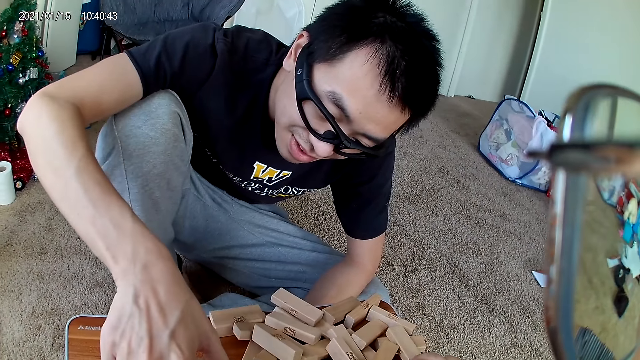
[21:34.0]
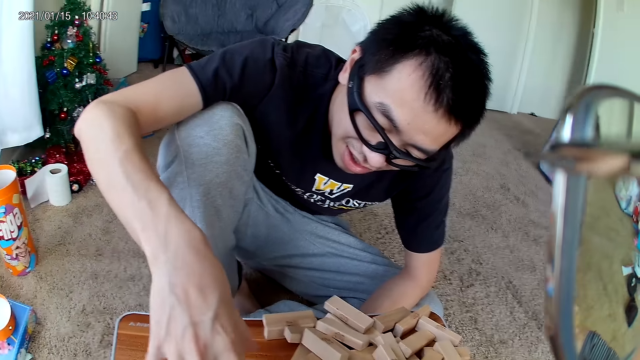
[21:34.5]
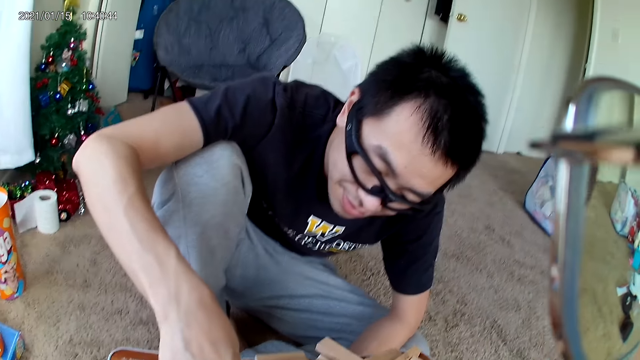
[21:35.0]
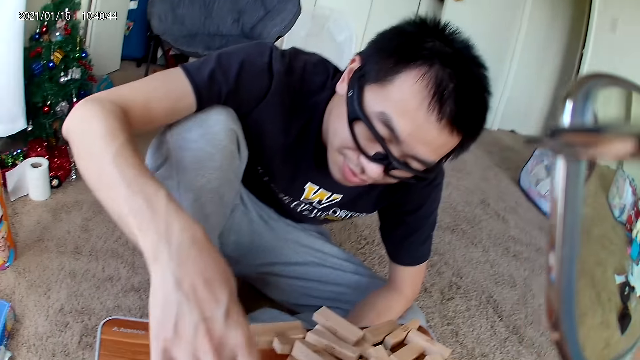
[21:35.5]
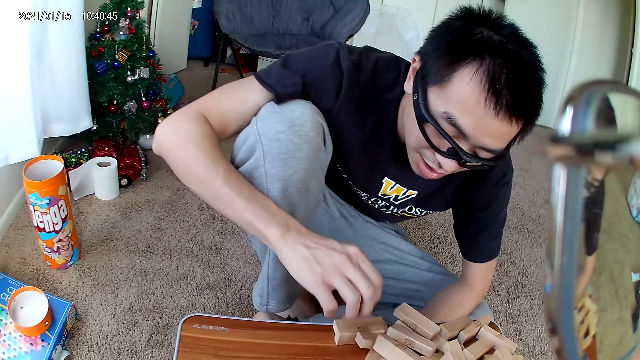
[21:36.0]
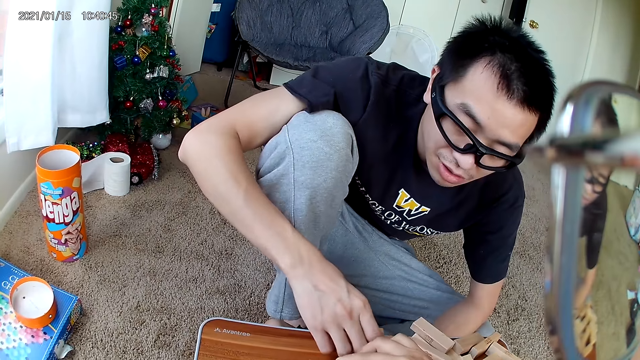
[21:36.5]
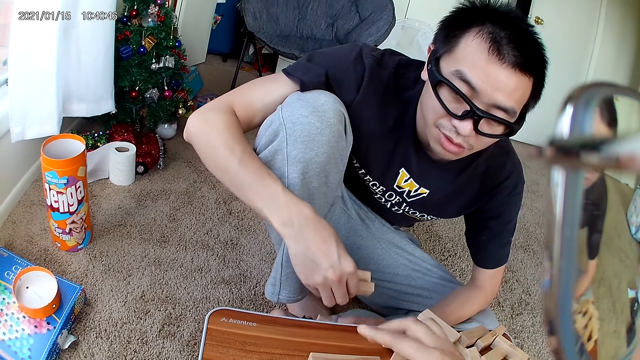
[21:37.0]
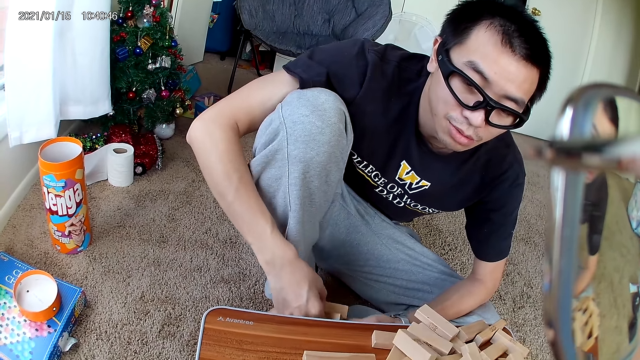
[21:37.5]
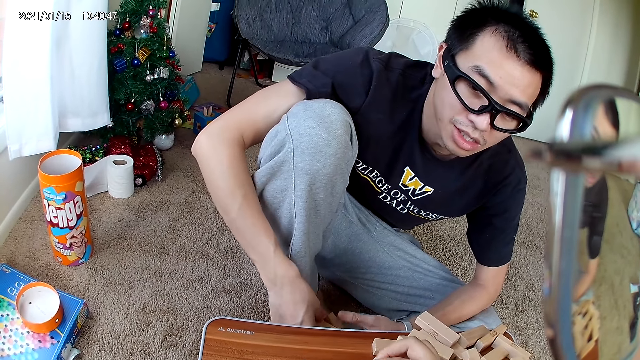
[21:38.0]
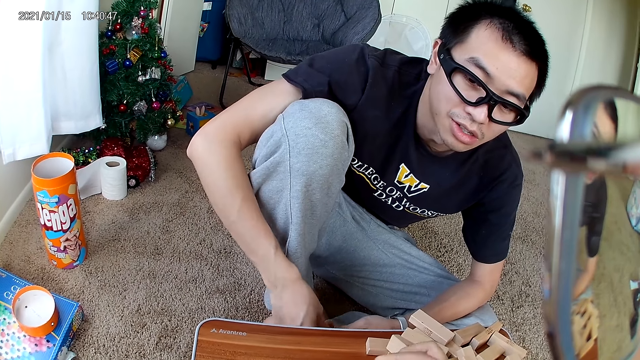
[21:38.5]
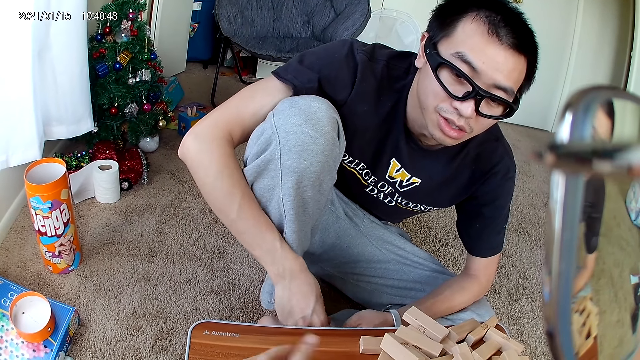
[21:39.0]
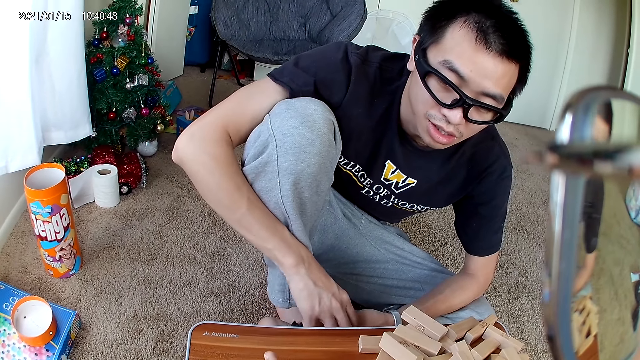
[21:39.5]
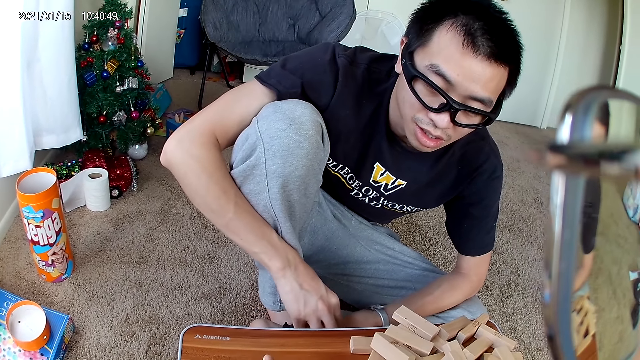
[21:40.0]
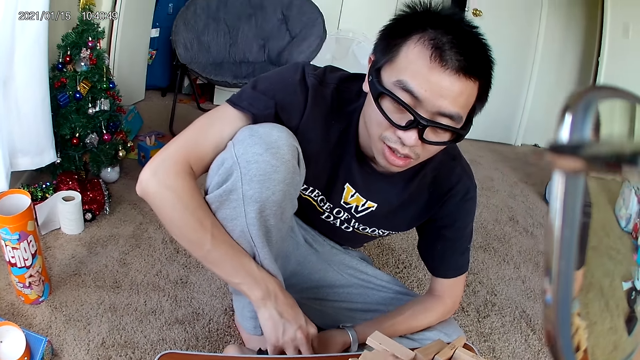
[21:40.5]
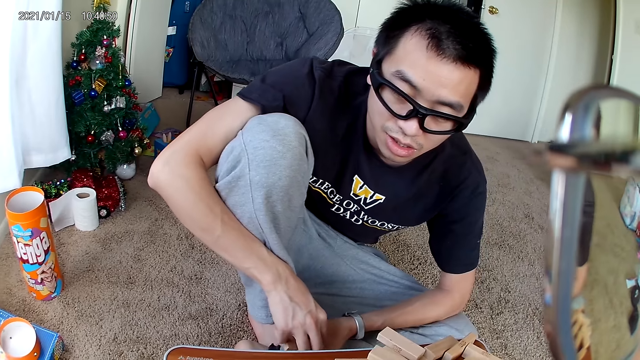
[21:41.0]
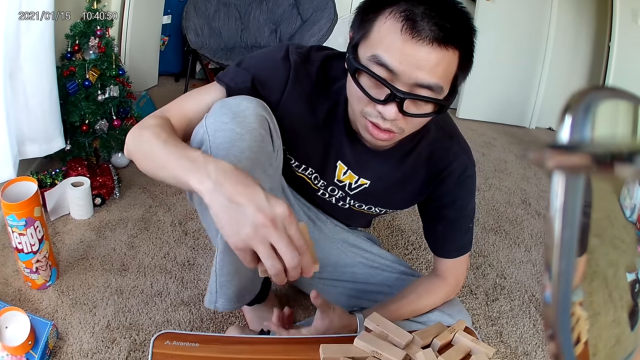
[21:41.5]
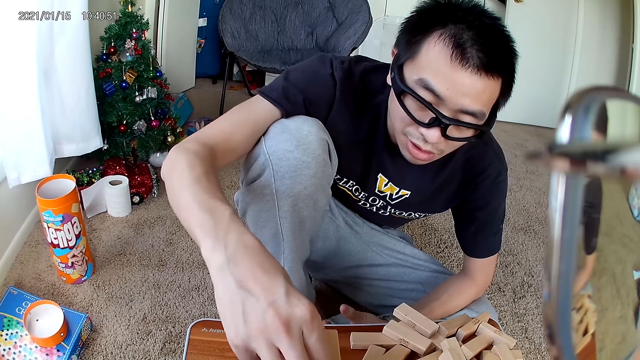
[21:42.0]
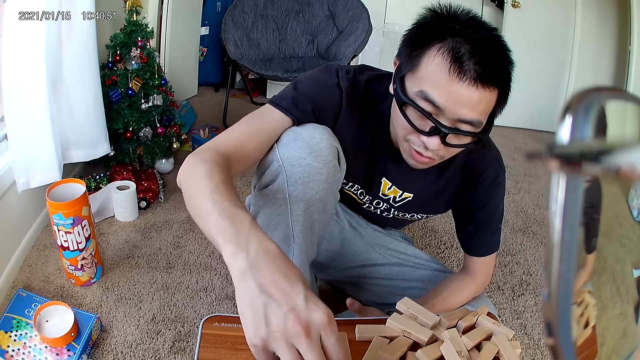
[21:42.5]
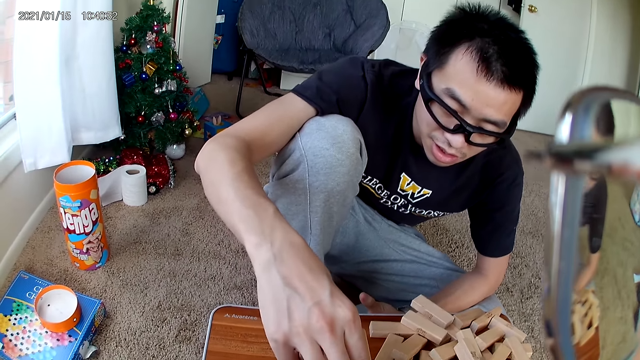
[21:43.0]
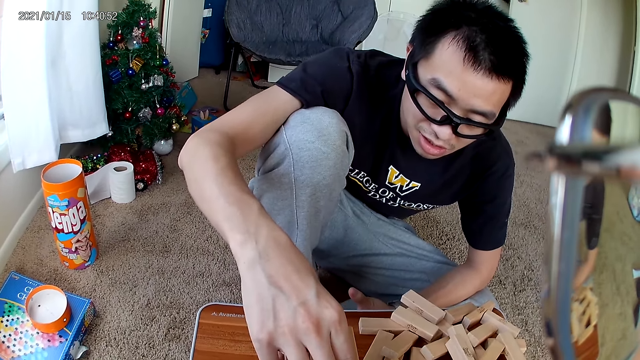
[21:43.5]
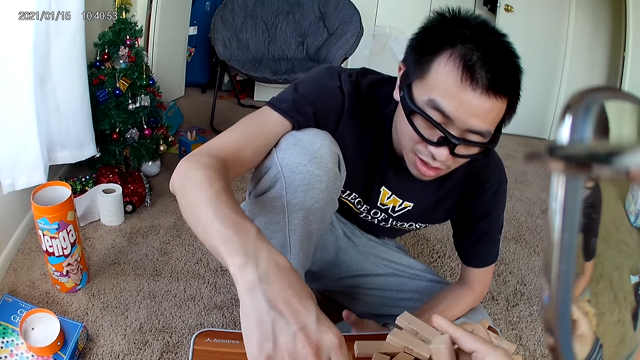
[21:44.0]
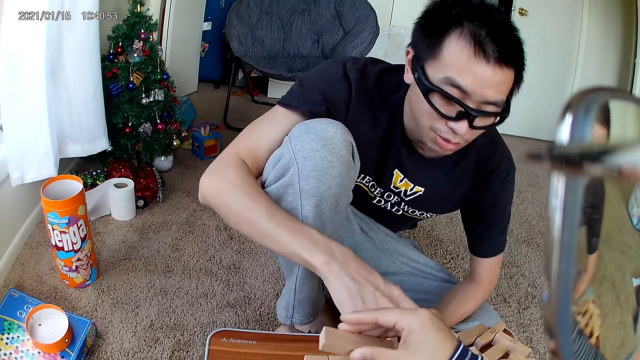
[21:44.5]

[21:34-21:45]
The man arranges the blocks and picks up the blocks. The man arranges the building blocks on the wooden board and puts the blocks down.

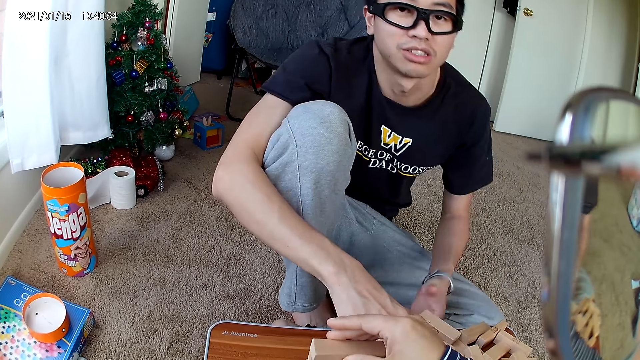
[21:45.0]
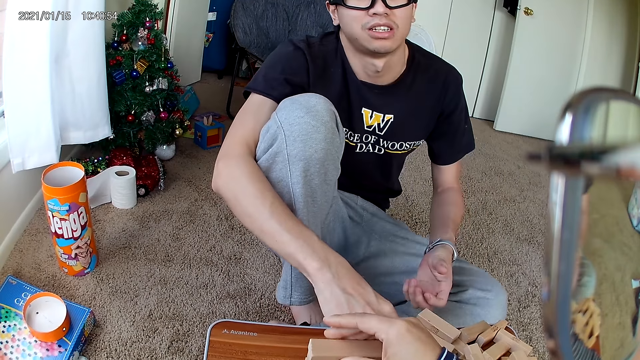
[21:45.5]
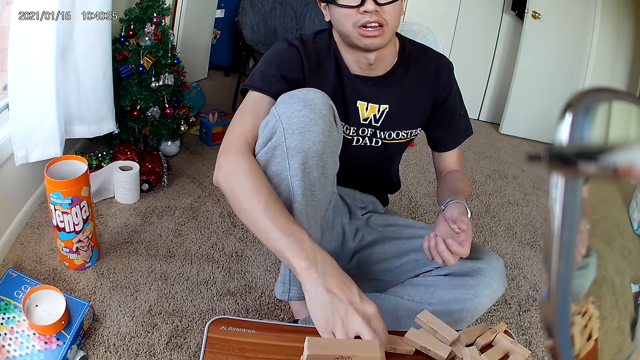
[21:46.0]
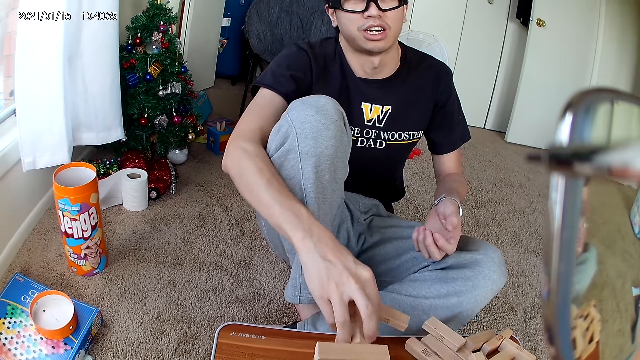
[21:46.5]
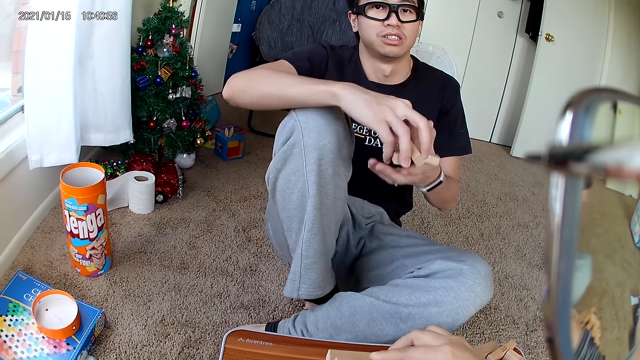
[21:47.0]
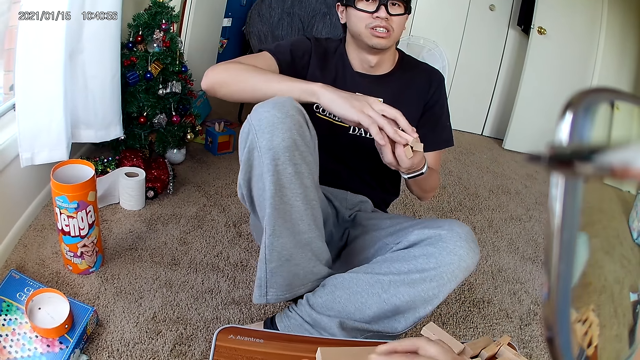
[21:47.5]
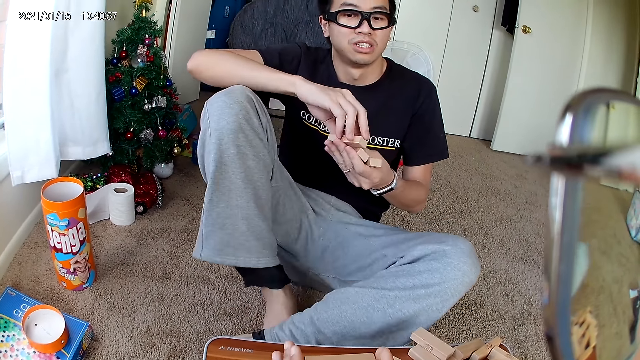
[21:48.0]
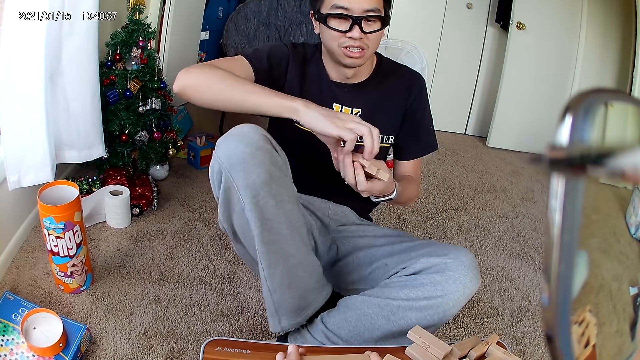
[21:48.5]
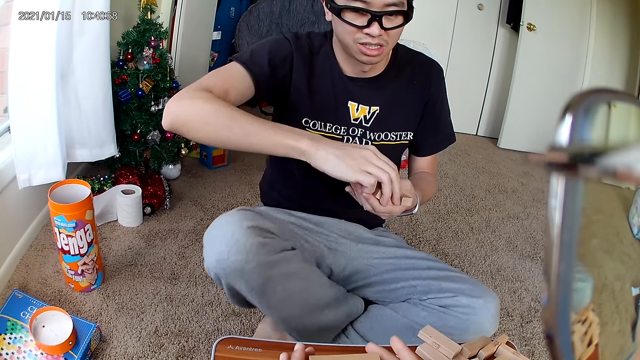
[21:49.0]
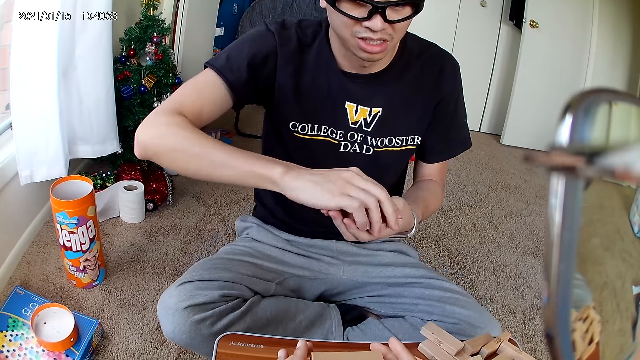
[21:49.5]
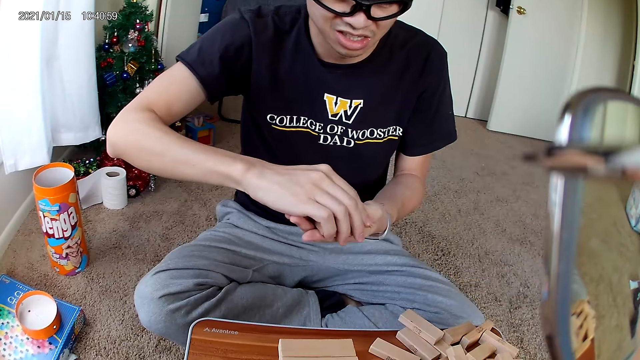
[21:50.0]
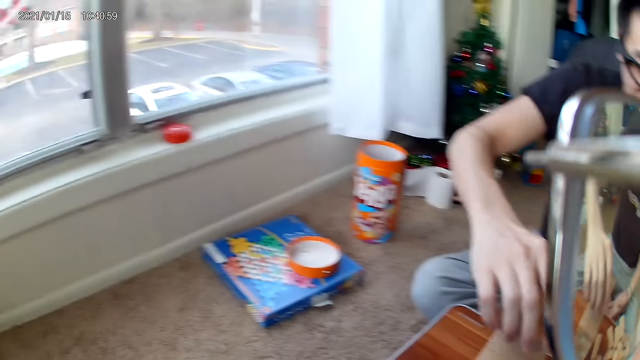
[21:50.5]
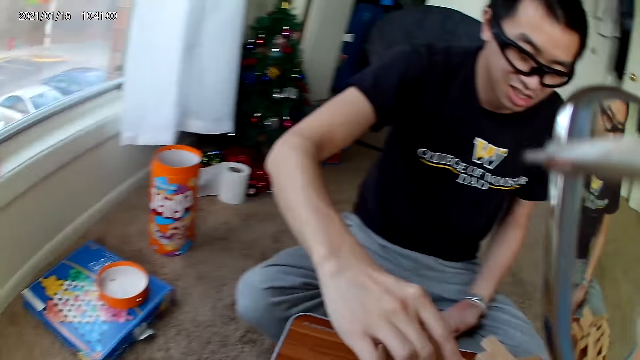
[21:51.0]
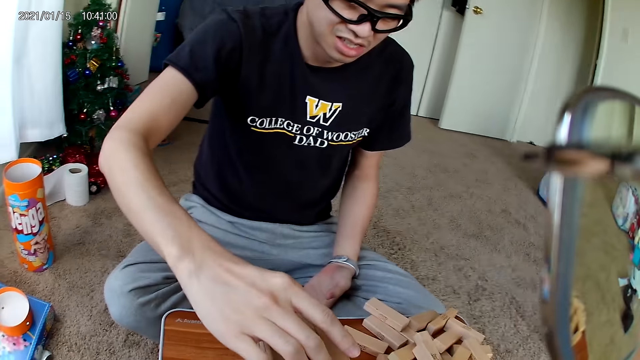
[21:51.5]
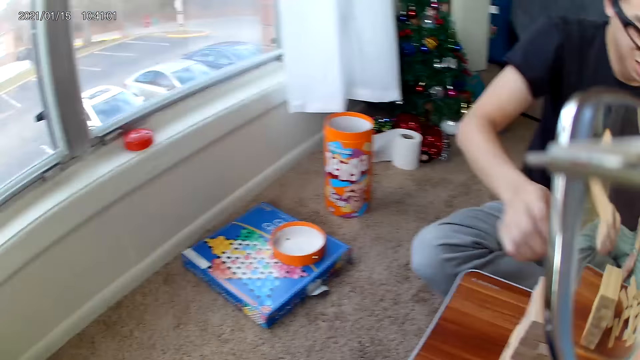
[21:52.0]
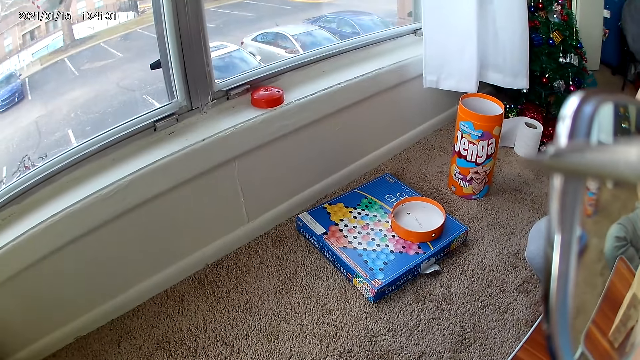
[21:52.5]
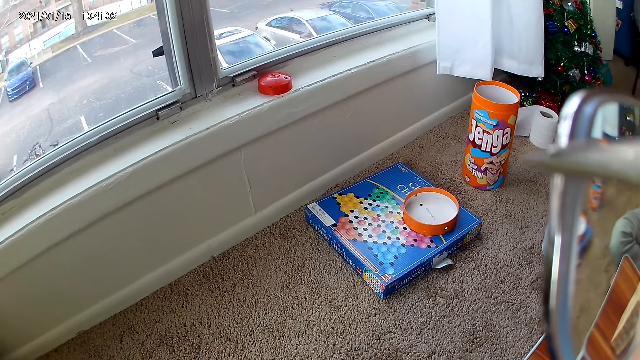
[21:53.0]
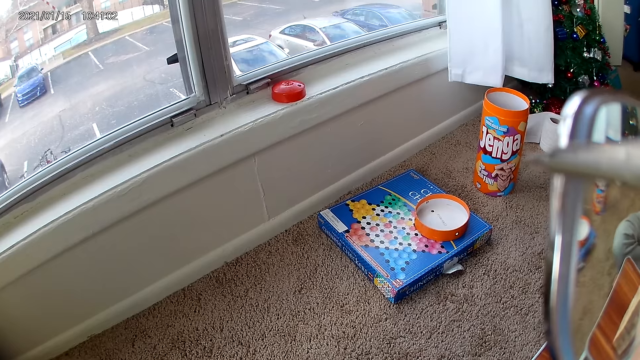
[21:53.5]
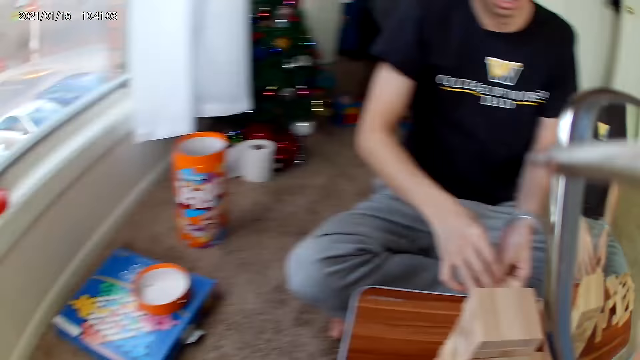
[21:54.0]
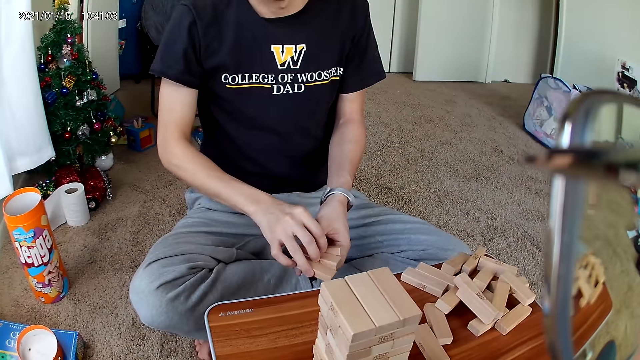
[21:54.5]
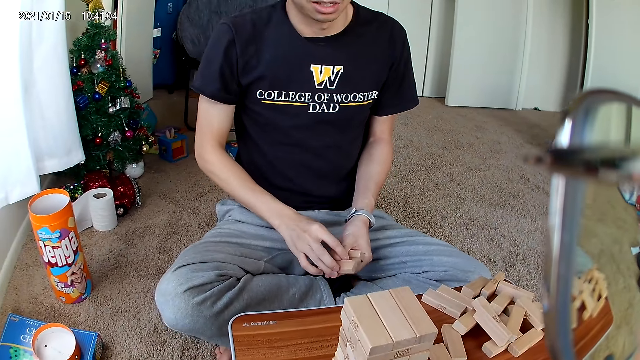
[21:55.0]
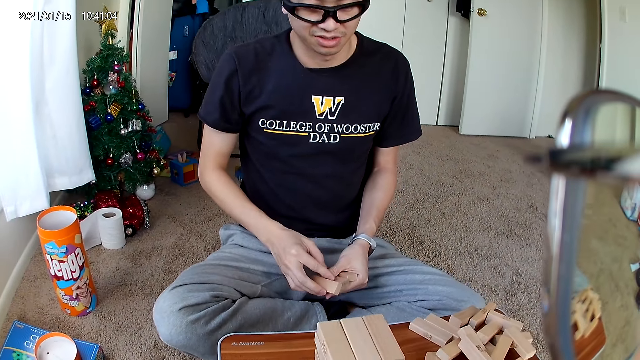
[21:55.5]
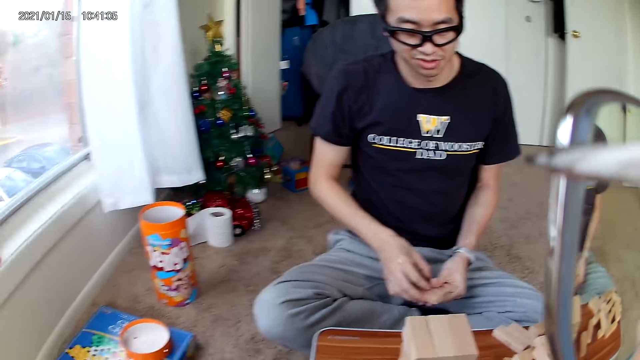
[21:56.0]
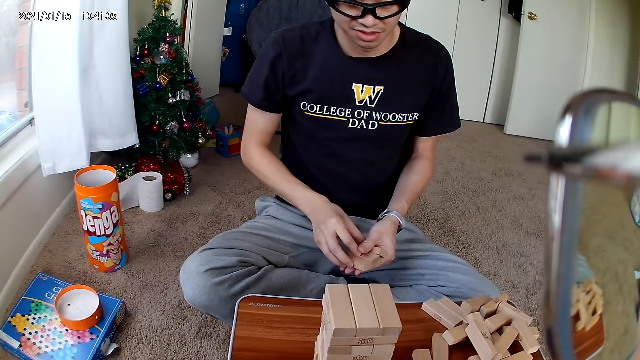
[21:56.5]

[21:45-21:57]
The man takes the building blocks on the wooden board, brings the blocks to the right hand, and holds the blocks with the hand. The camera wearer looks around the room. The man places the building blocks on the wooden board. The man arranges the building blocks on the wooden board and holds the blocks with both hands.
